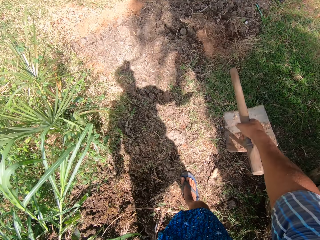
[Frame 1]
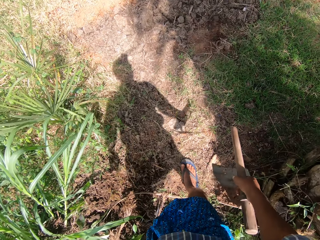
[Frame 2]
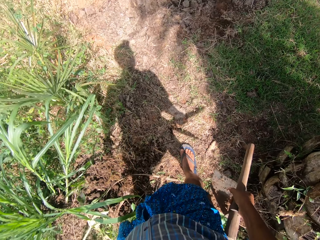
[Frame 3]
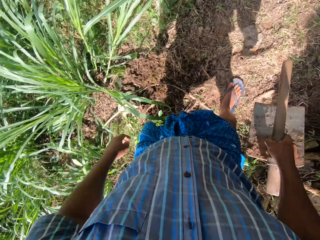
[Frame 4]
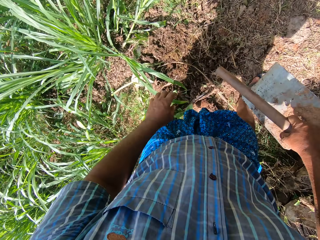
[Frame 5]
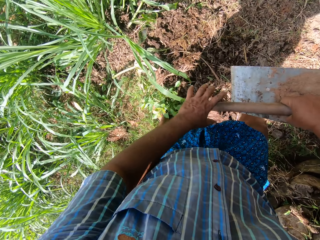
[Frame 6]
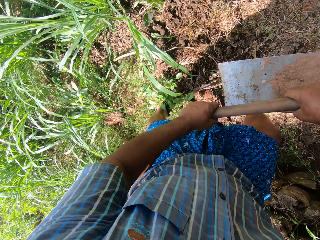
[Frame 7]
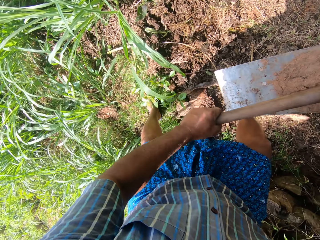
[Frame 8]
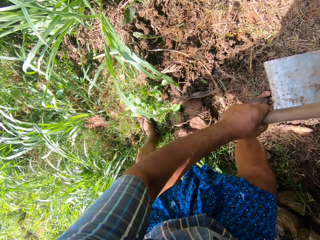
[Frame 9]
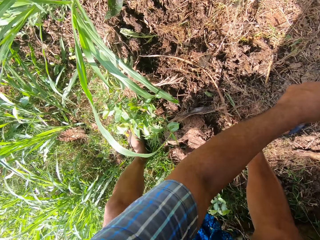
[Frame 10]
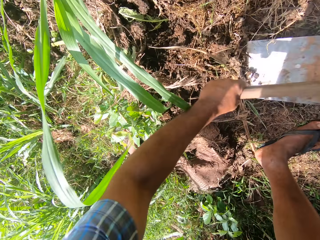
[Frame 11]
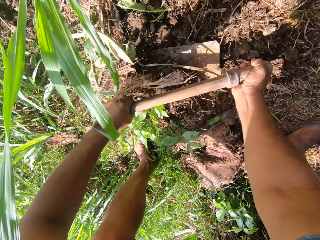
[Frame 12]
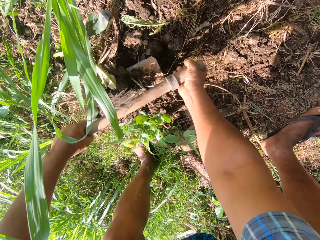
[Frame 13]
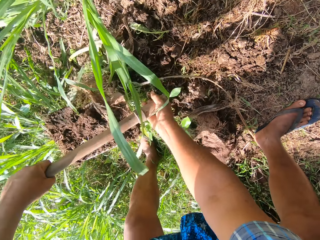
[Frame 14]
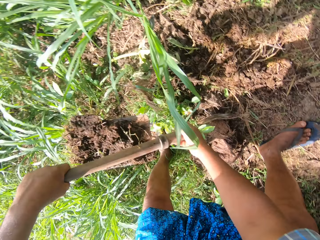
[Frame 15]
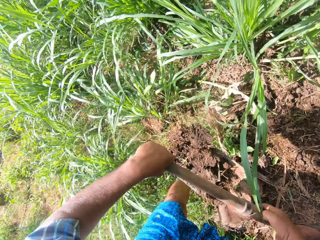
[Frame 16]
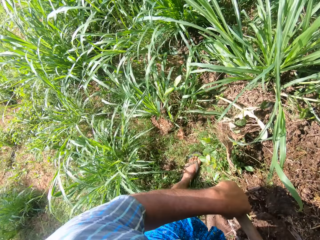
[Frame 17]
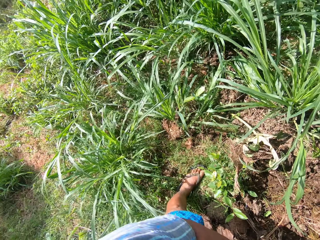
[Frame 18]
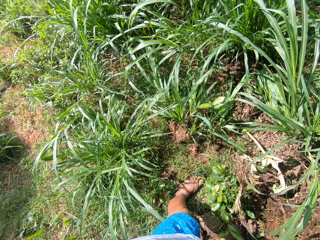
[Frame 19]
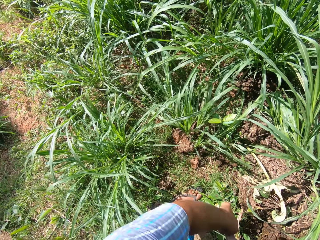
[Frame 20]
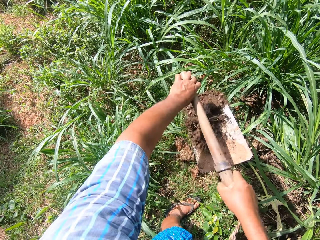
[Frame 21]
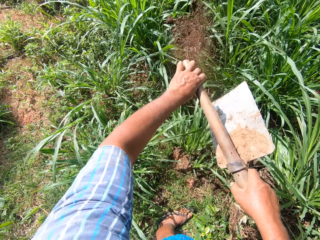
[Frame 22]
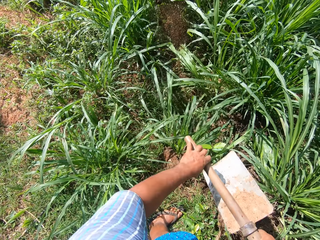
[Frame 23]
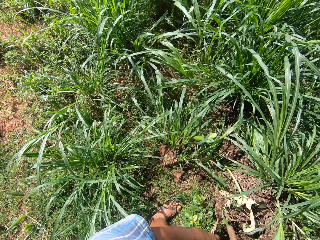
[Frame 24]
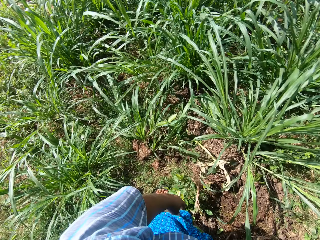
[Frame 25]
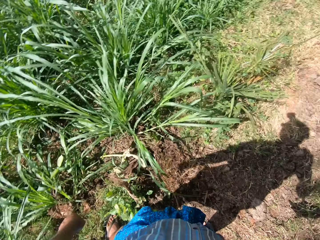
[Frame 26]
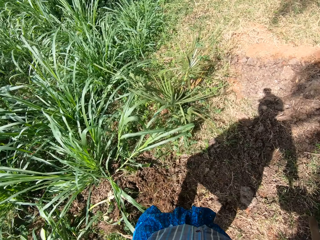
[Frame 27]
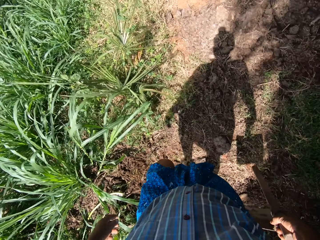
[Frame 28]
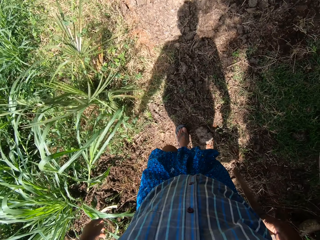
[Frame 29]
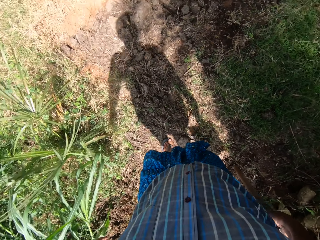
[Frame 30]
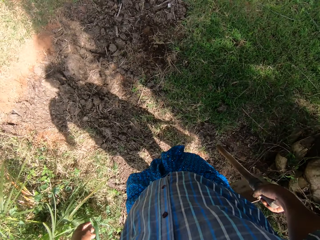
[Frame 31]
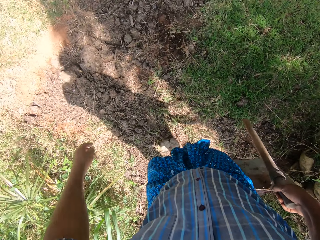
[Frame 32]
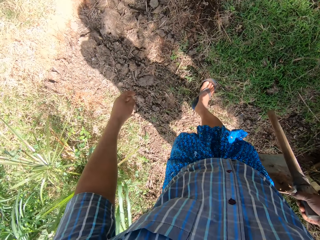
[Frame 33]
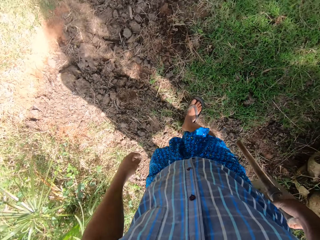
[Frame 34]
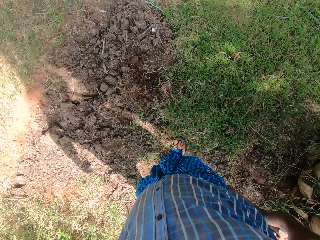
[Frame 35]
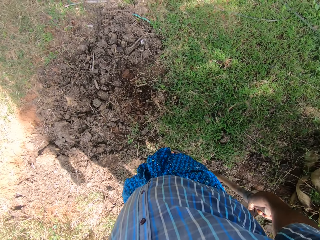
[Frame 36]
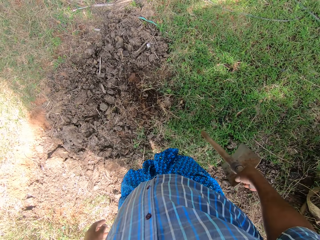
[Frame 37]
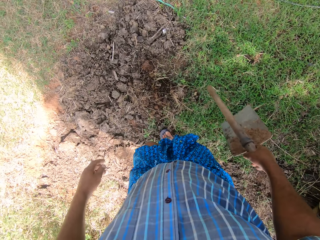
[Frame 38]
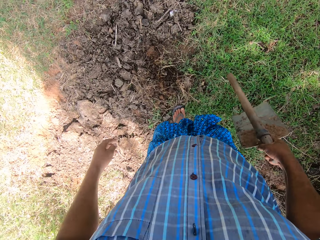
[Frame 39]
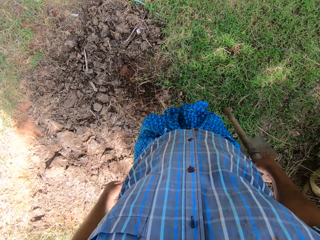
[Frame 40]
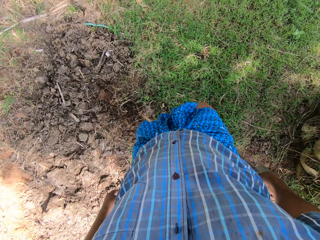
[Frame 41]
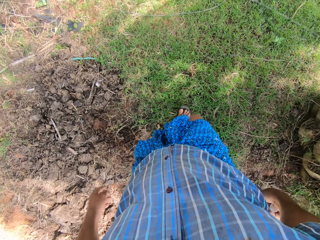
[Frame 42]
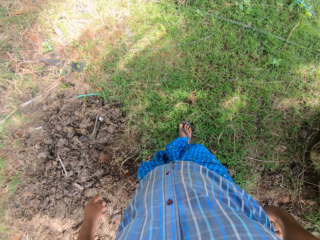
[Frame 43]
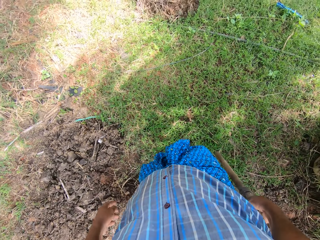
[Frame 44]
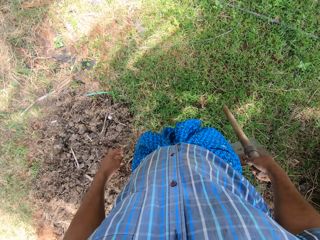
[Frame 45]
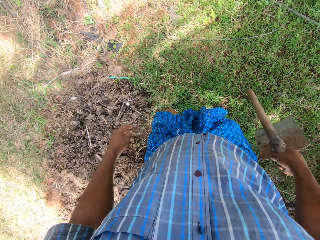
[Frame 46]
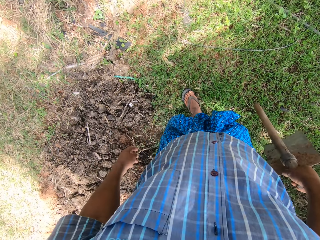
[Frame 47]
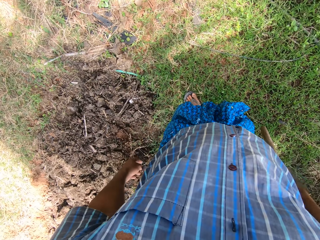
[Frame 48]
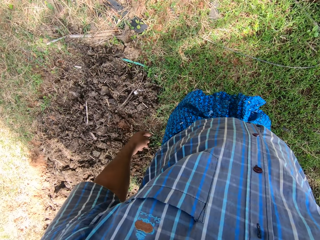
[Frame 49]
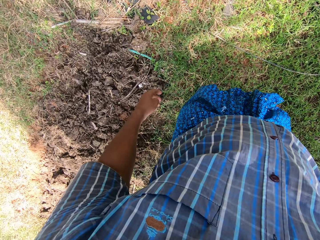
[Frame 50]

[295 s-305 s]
The camera wearer packs the sand from the ground with the hoe in his hands. He throws away the sand on the hoe with his hands. He puts soil on plants. He walks away from the bushes.

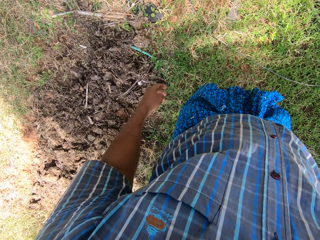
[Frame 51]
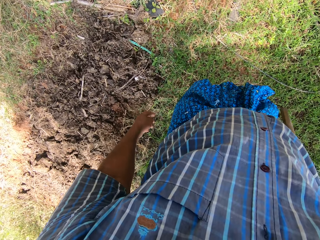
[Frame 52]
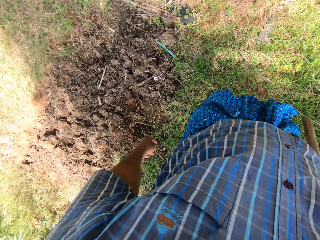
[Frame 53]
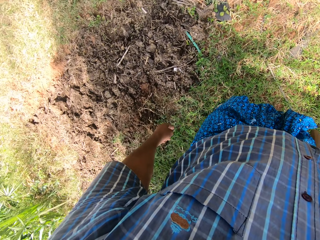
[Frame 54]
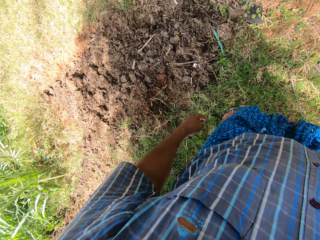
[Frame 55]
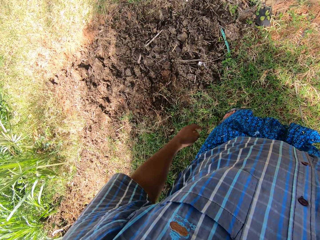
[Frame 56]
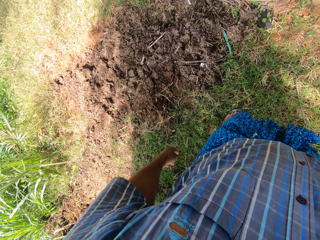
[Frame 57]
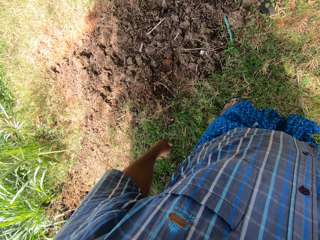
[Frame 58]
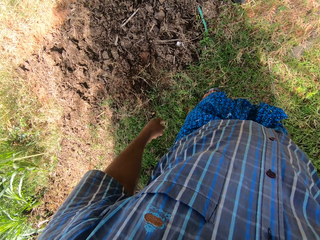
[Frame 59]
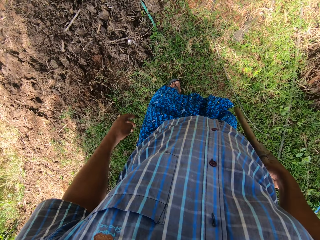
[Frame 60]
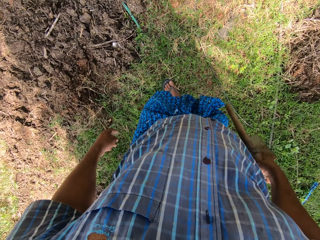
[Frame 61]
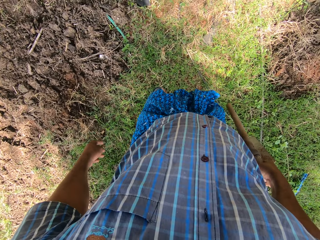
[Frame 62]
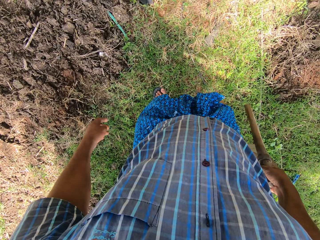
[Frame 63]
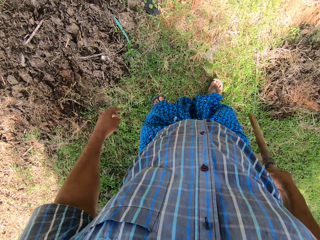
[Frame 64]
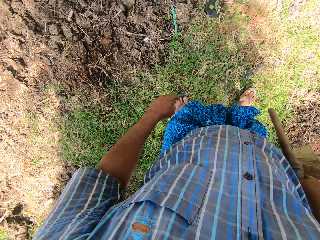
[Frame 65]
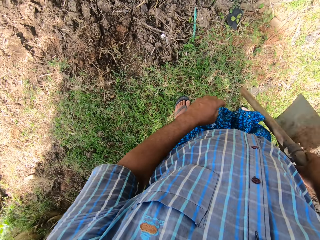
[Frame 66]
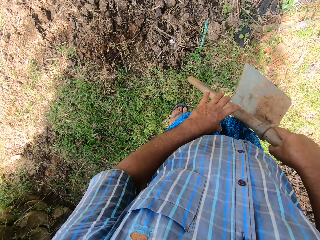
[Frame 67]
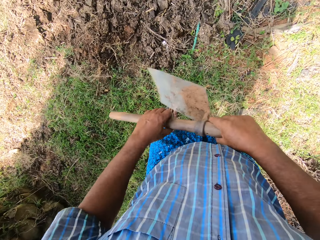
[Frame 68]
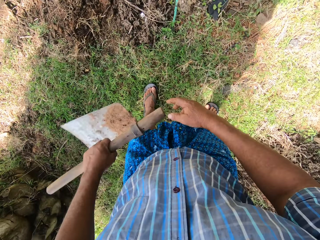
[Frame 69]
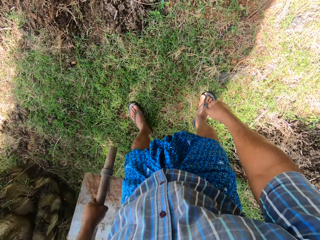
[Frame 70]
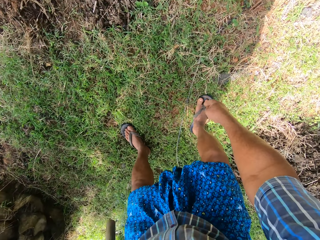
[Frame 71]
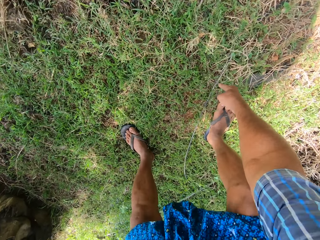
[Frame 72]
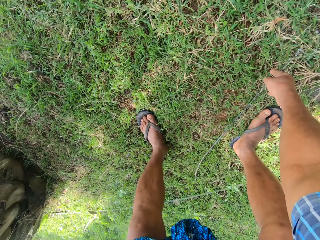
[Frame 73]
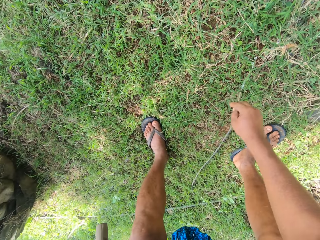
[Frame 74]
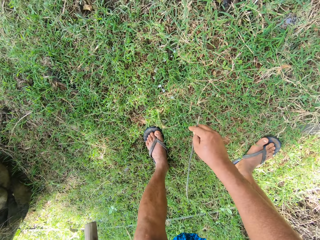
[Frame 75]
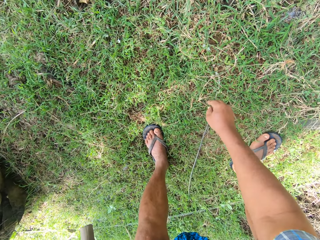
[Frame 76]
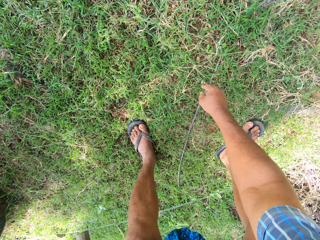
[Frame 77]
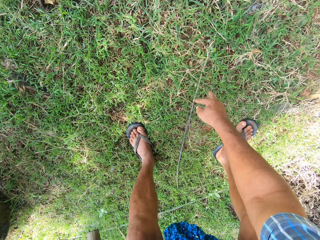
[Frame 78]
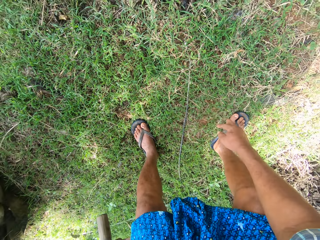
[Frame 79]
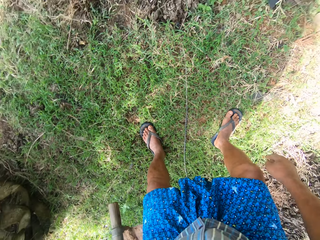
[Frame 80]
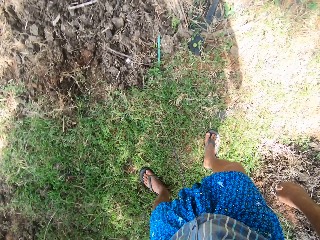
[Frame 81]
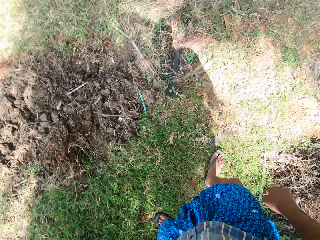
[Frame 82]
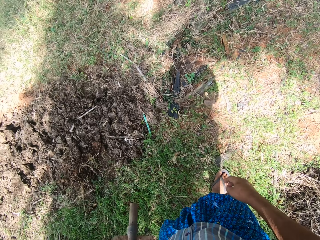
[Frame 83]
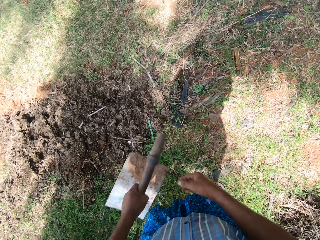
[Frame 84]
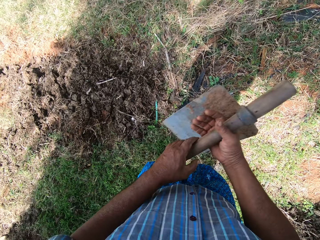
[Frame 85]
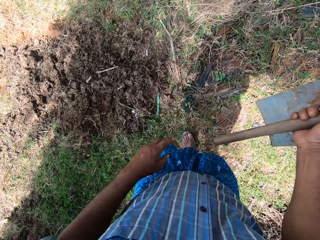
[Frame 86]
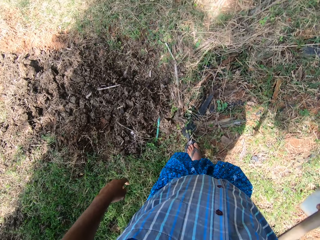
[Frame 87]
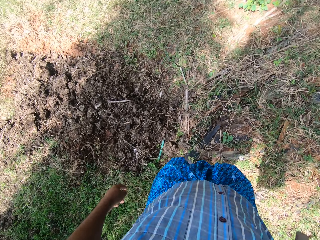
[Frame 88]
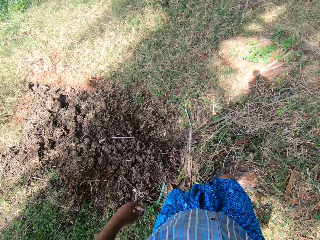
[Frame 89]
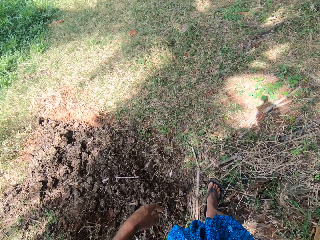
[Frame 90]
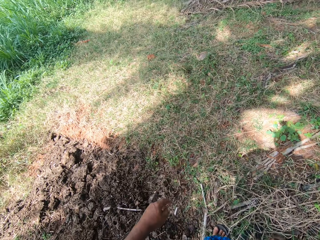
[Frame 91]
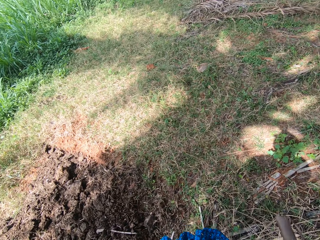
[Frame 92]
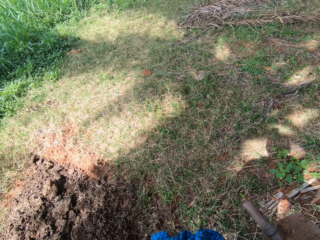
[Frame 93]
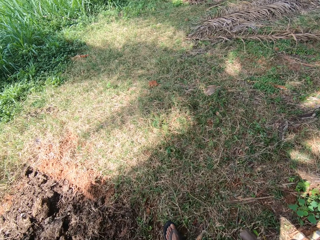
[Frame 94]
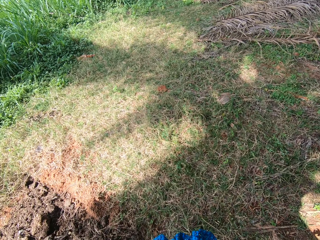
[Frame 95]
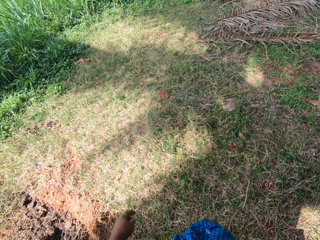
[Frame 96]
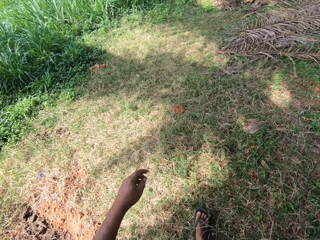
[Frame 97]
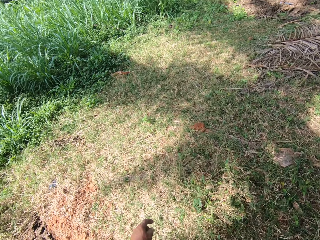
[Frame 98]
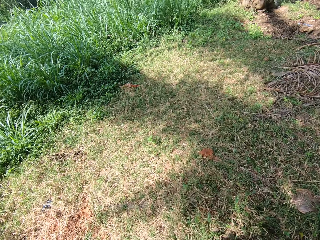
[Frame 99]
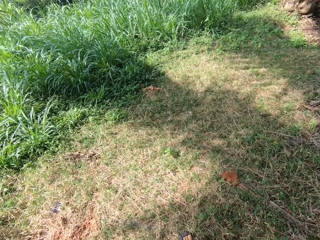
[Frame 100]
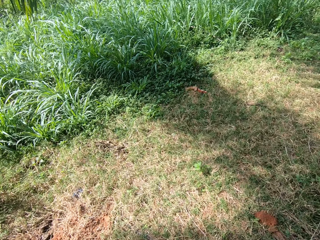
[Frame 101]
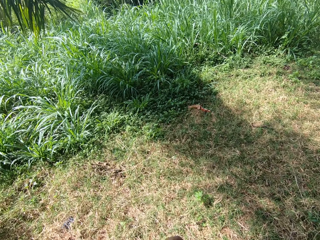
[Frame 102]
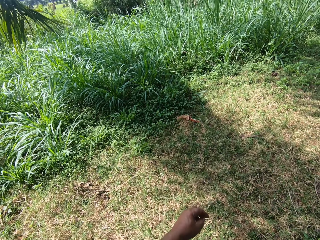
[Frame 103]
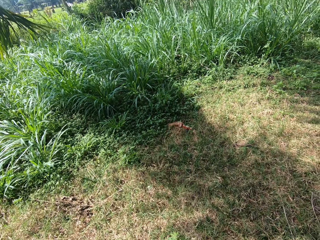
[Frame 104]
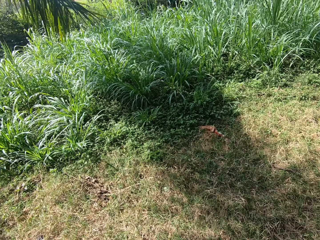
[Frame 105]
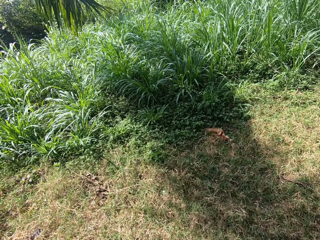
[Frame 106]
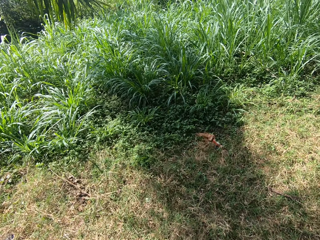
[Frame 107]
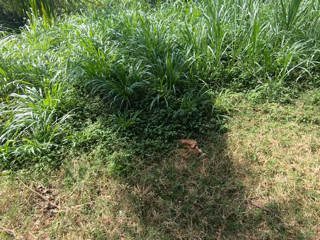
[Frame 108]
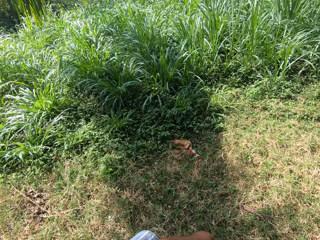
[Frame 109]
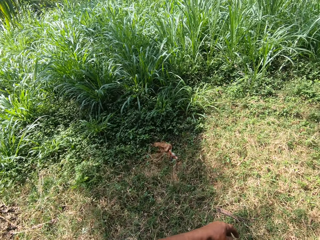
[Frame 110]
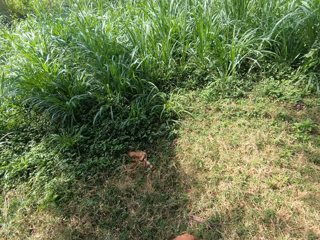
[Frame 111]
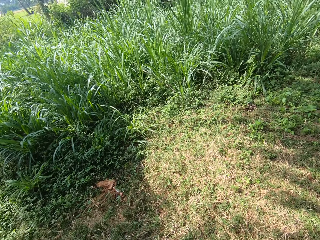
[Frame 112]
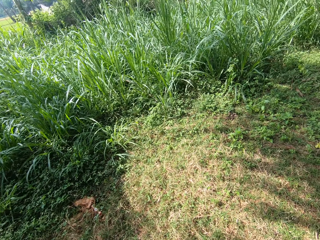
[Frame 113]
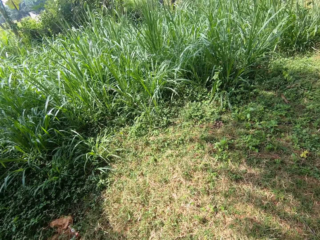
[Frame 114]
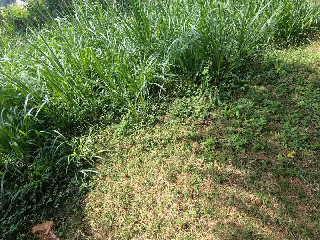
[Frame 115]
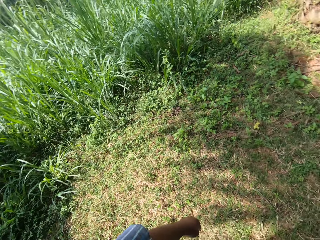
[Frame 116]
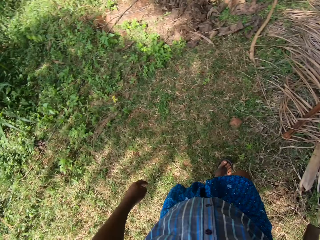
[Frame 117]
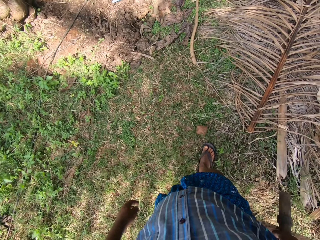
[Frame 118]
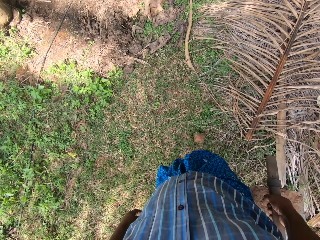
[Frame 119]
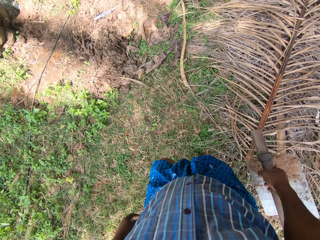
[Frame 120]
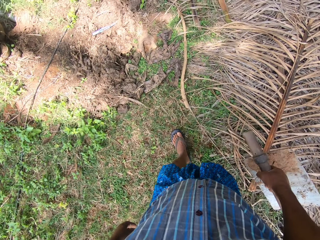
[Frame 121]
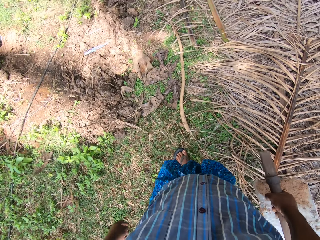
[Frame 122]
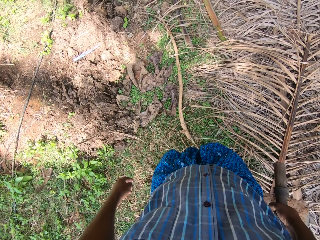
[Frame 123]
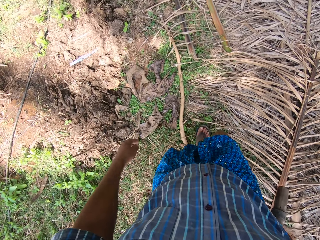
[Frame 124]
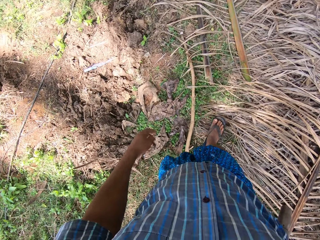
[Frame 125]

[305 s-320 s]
The camera wearer passes the hoe to his left hand. He moves the dry sticks or pipe on the ground with his left hand. He moves forward and passes the hoe to his right hand.
